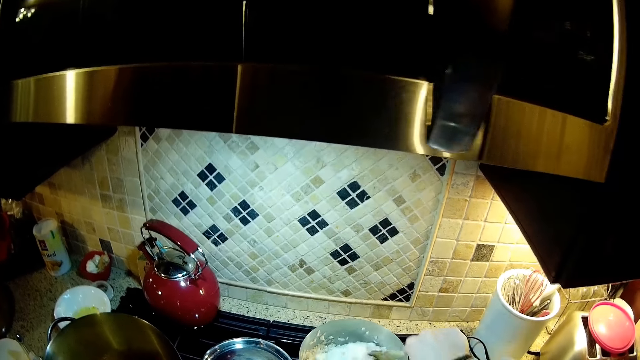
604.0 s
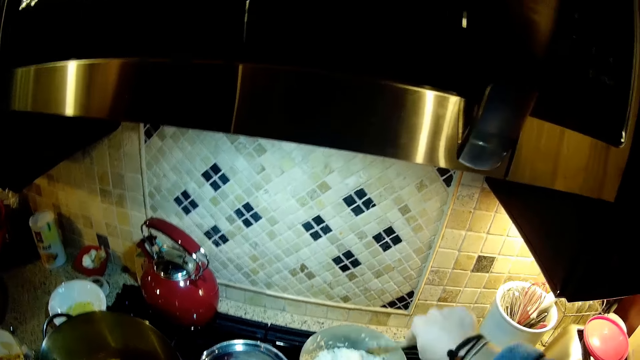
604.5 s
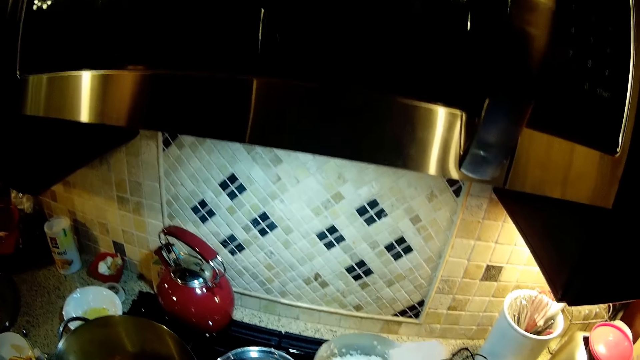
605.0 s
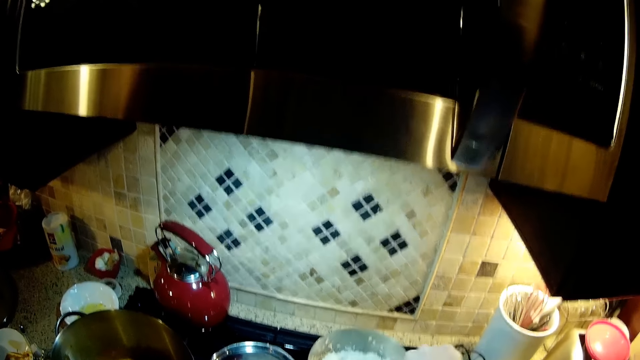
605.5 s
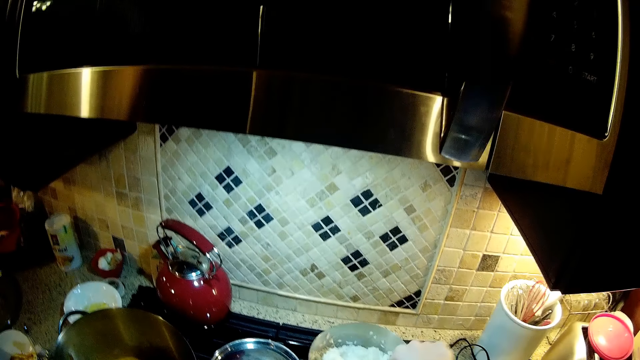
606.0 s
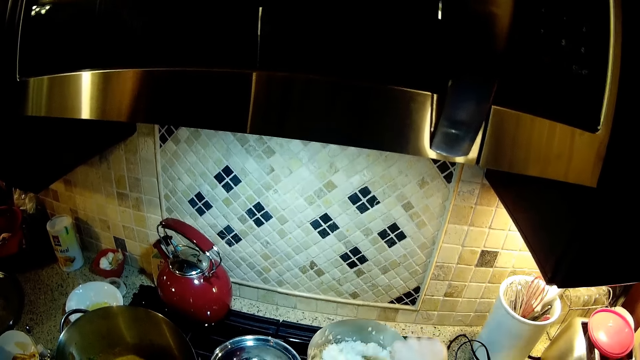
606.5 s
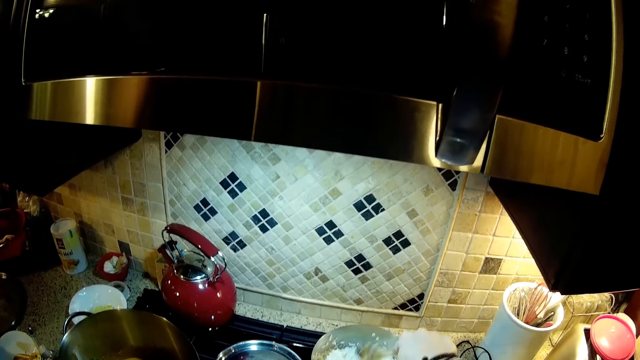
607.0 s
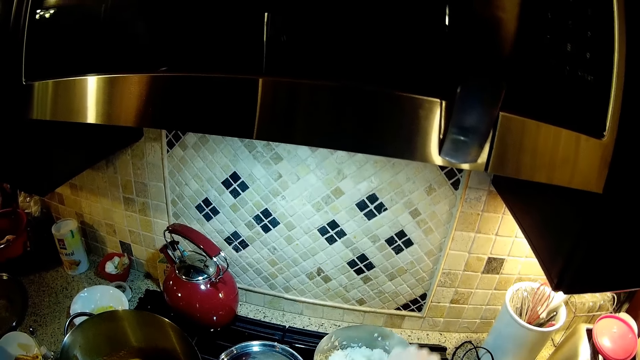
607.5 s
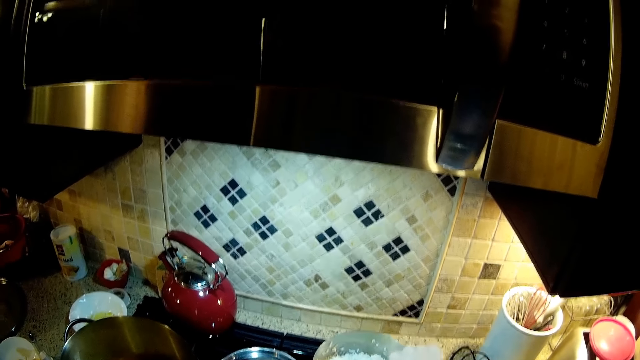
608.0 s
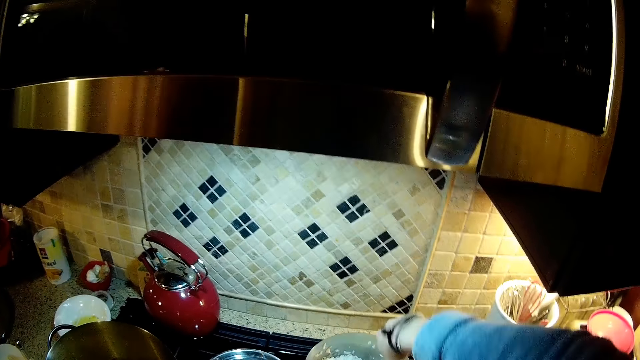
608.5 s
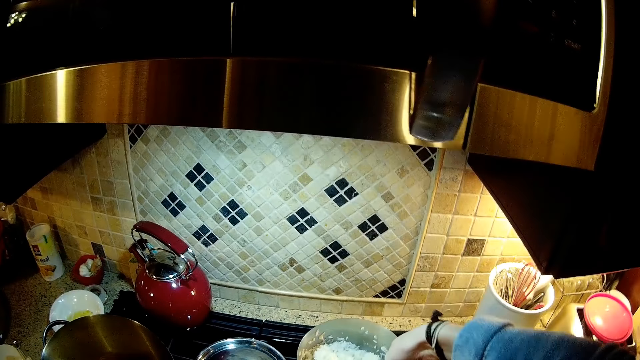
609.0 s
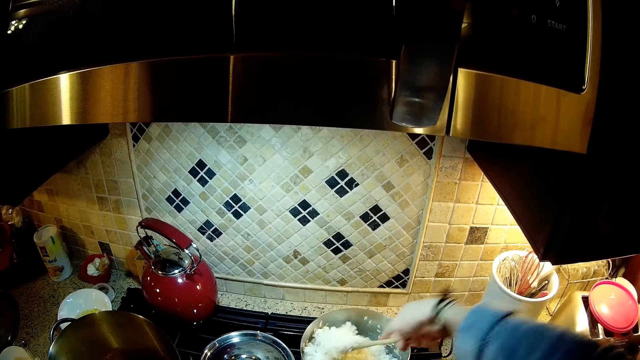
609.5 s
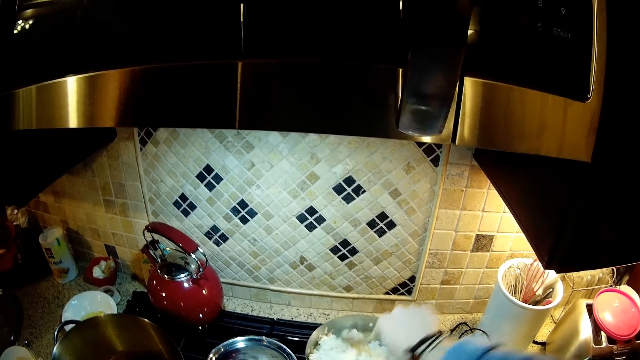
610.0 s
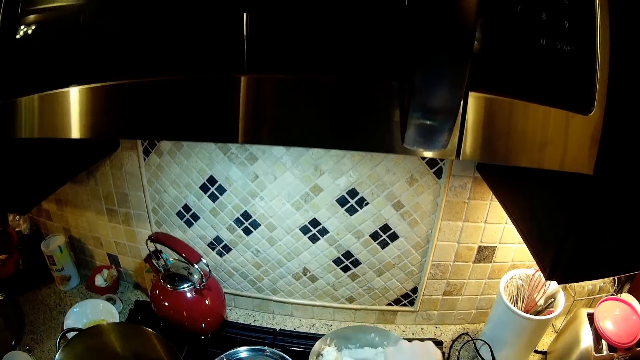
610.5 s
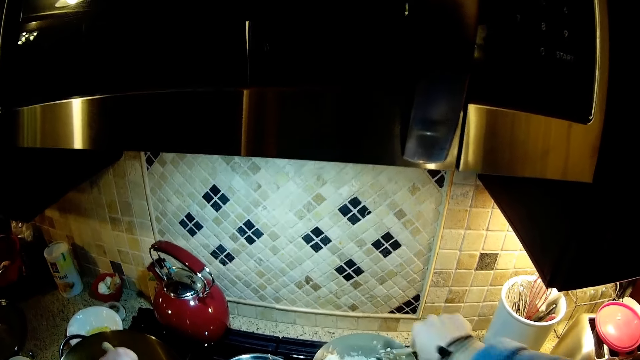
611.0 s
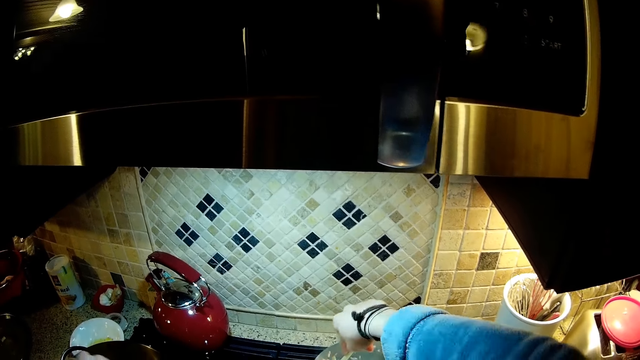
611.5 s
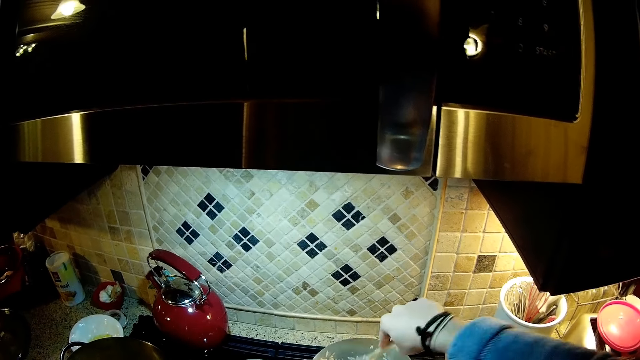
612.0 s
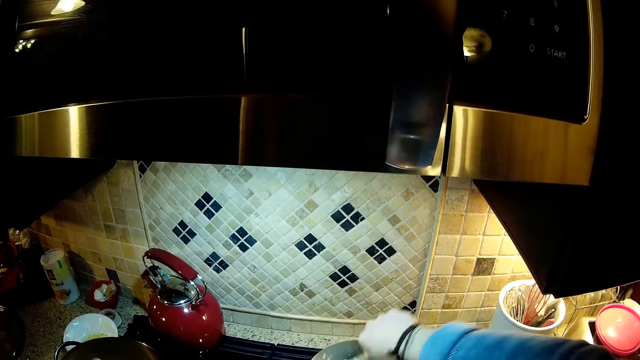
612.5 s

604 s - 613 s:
The camera wearer mixes rice on the cooking pot. The person stirs food with a cooking stick.

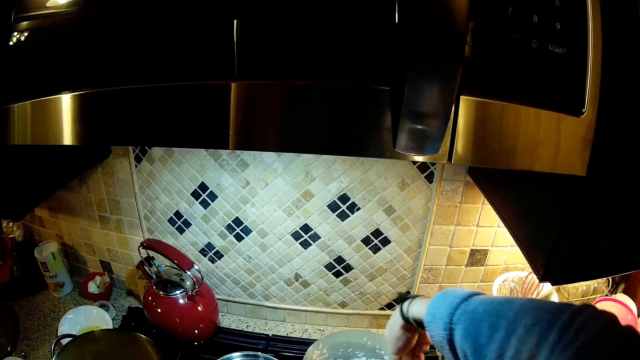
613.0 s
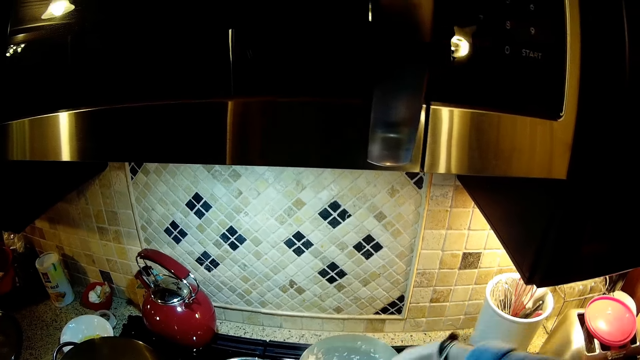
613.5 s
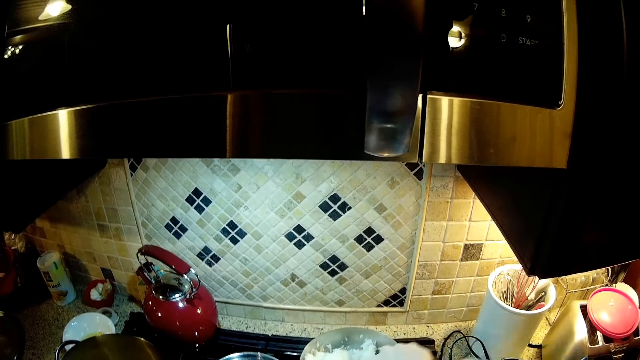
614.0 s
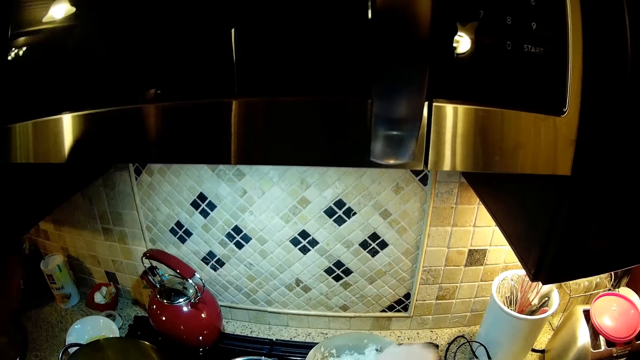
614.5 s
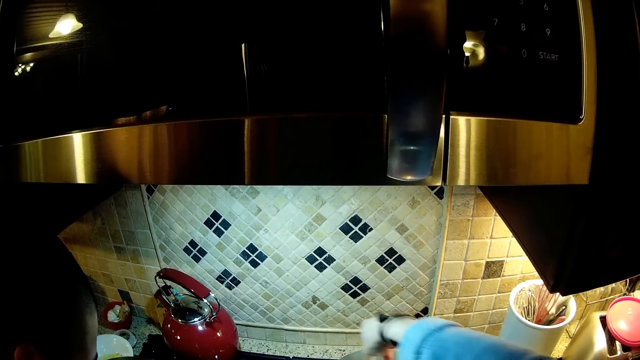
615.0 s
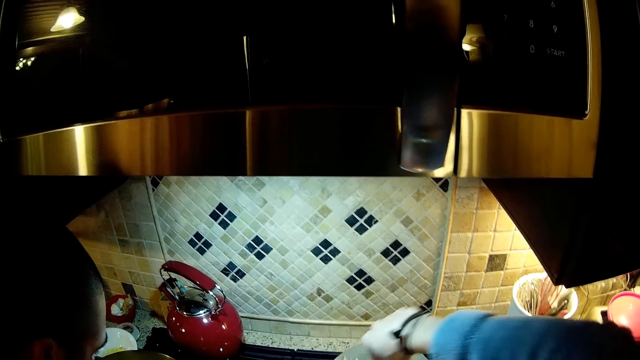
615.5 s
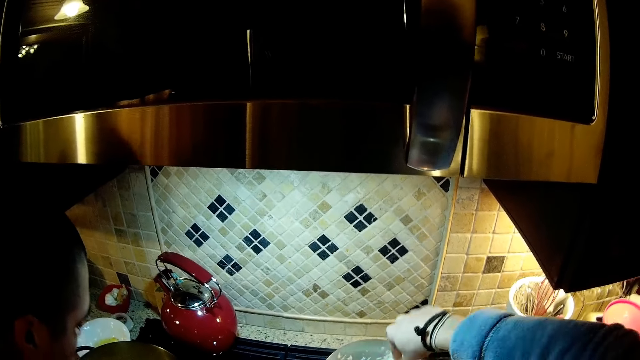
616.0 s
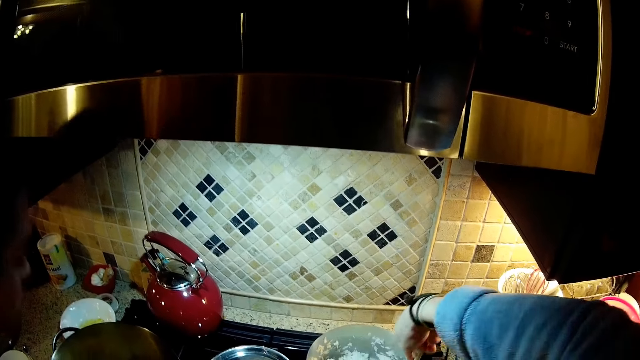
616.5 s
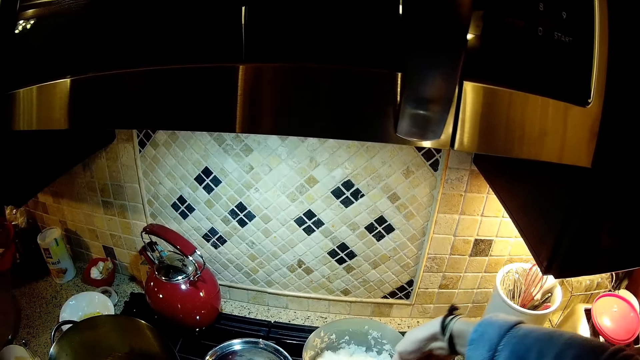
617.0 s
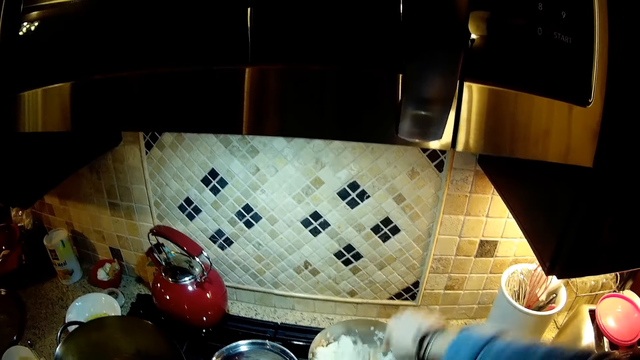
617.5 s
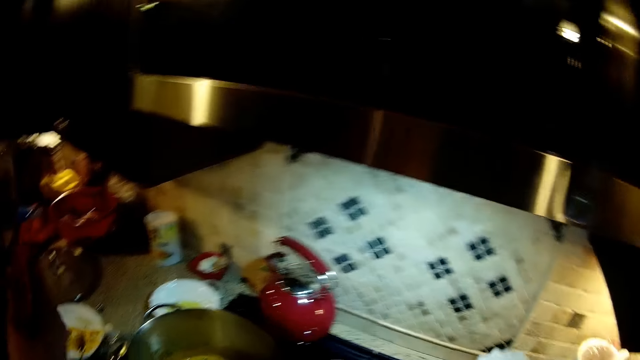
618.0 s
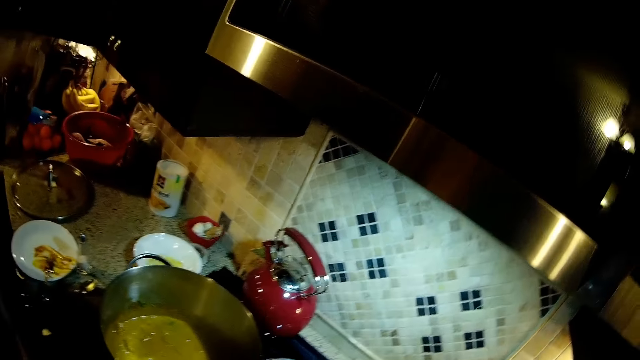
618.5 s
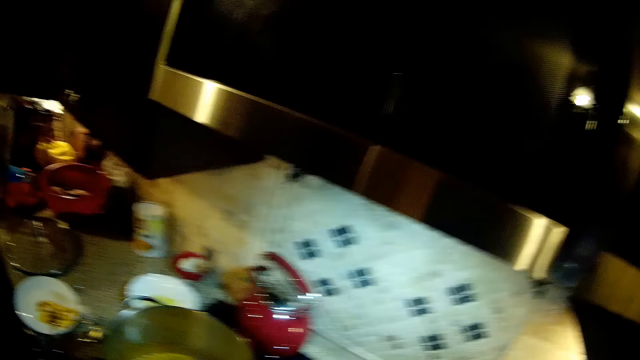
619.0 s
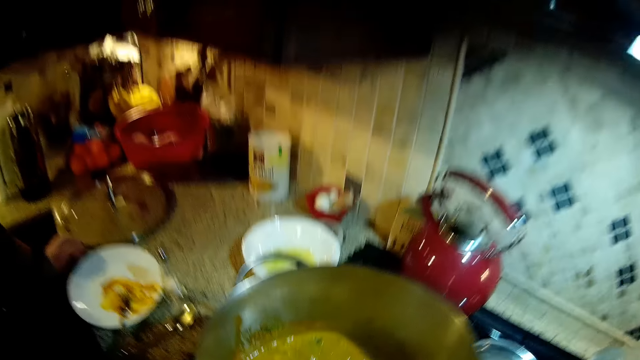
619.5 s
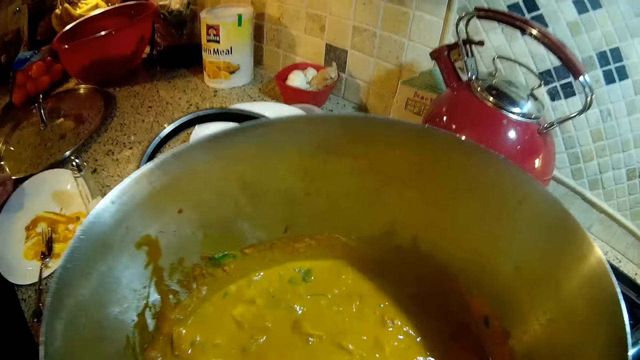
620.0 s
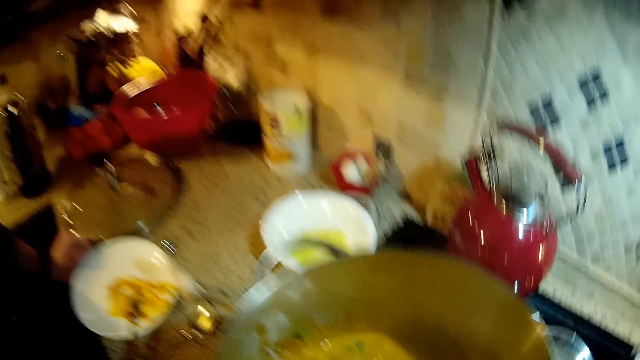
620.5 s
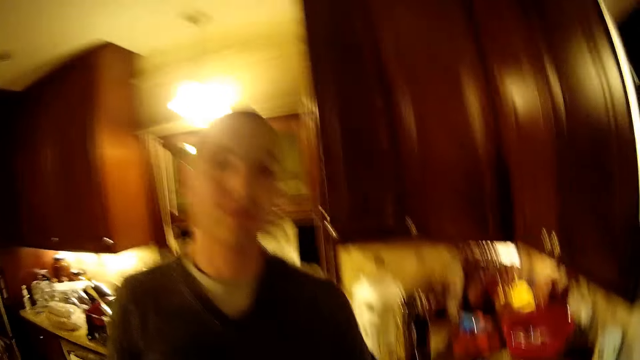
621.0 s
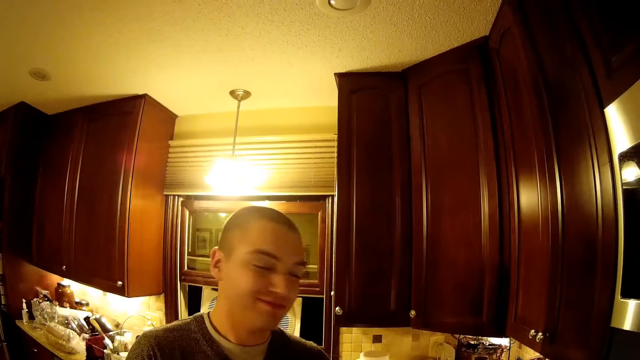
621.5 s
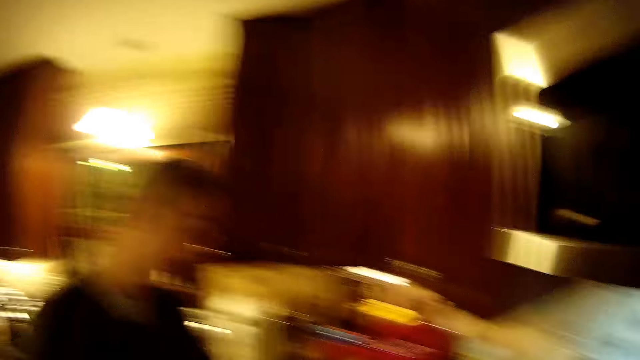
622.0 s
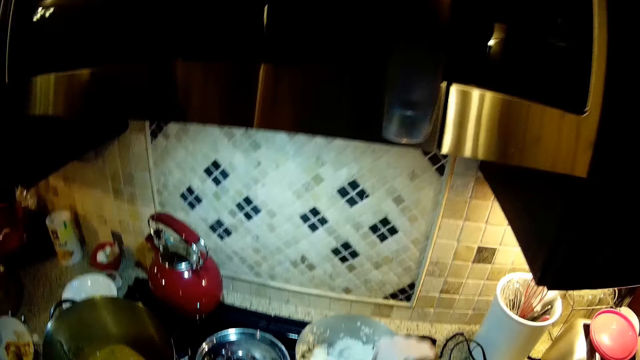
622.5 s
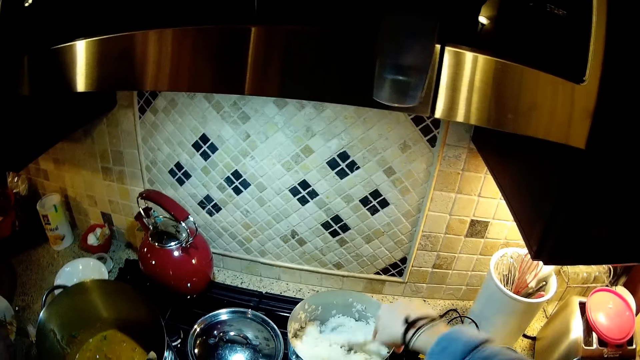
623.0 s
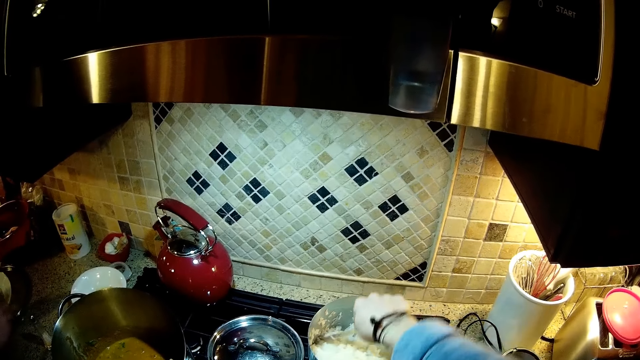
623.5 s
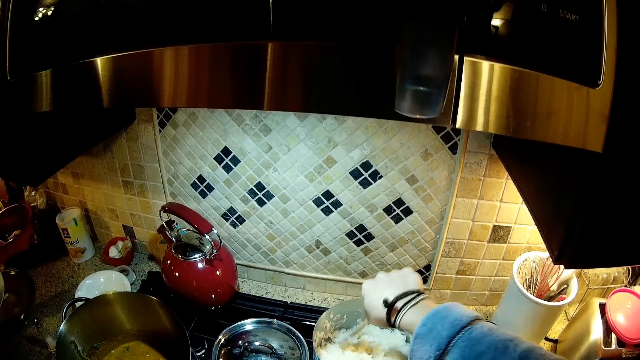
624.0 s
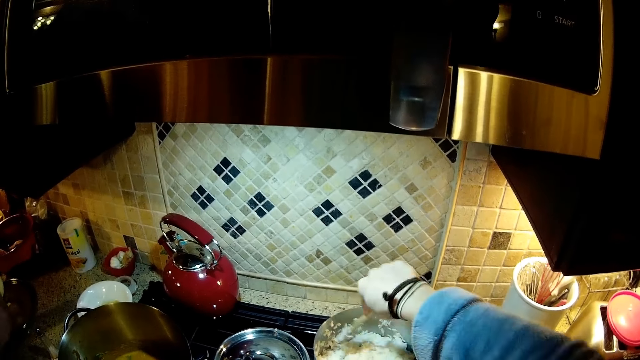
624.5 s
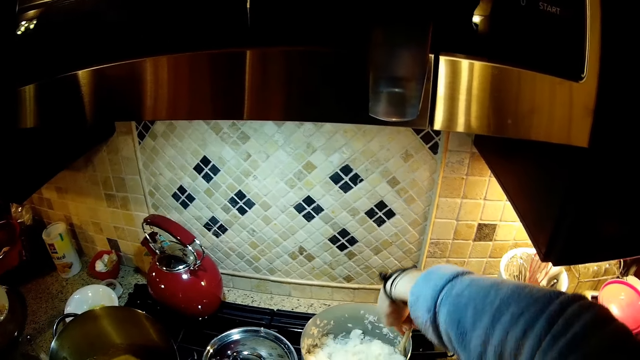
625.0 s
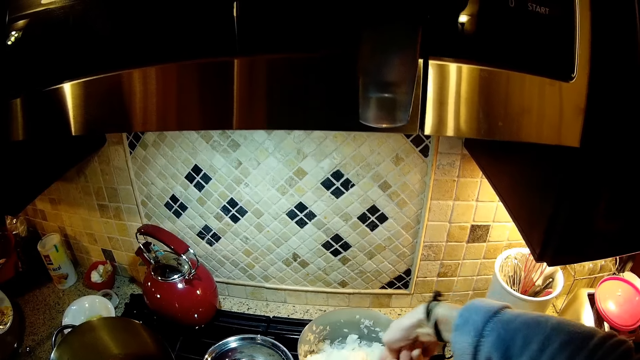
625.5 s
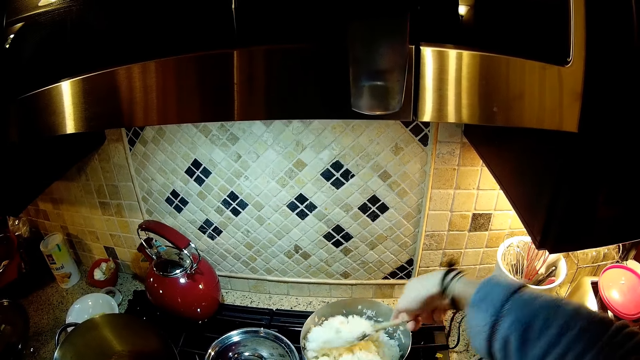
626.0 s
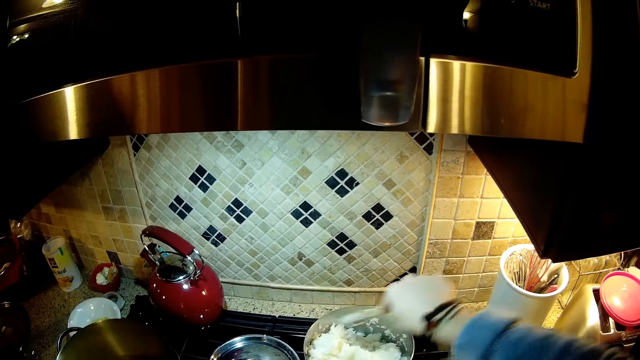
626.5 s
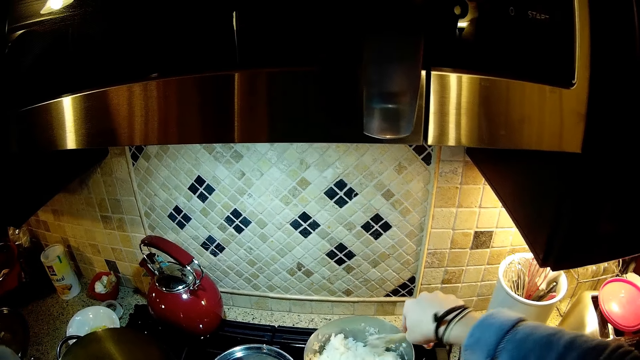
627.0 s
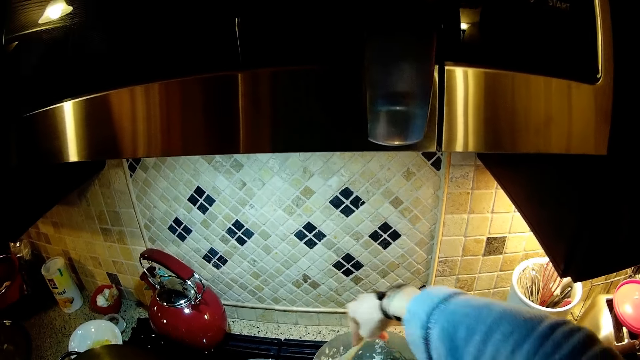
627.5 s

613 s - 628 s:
The person stands beside the camera wearer. The camera wearer moves a hand in the kitchen. They stare in the kitchen and look at the person. The person stirs food with the cooking stick. The camera wearer mixes rice in the cooking pot.
